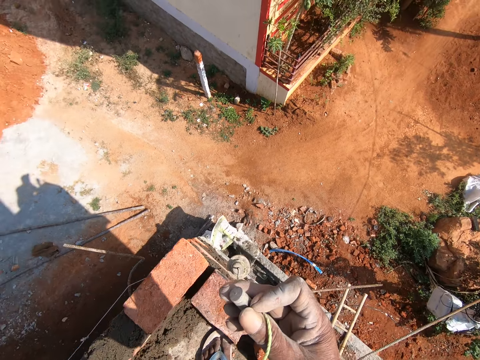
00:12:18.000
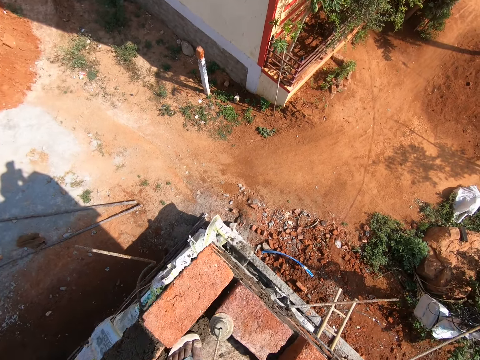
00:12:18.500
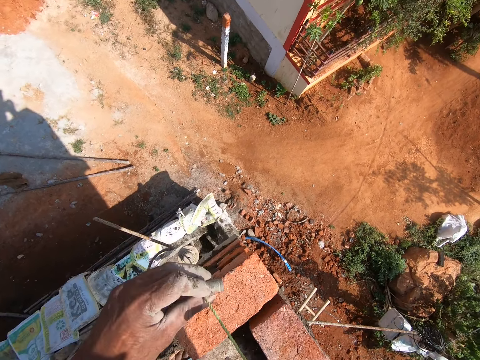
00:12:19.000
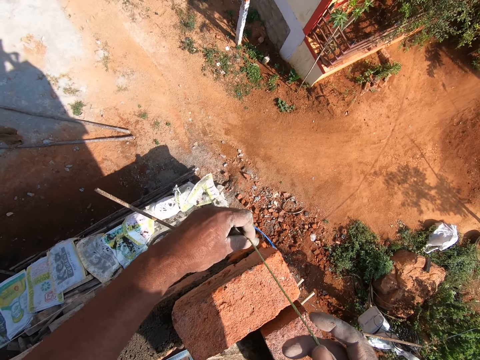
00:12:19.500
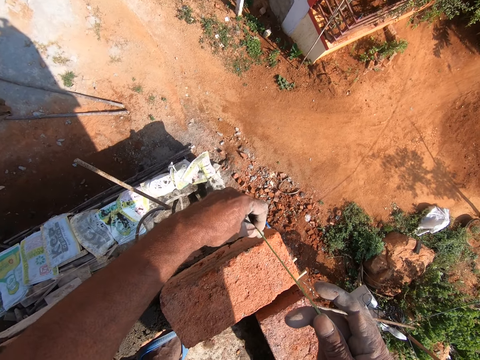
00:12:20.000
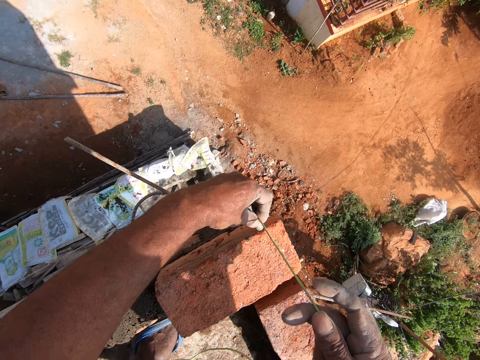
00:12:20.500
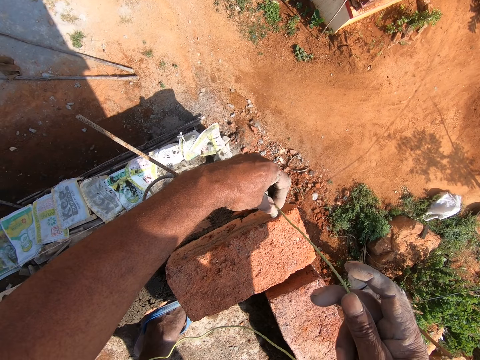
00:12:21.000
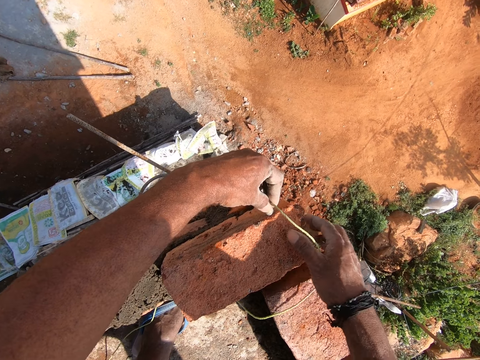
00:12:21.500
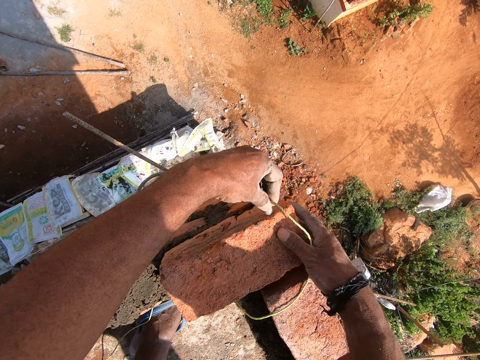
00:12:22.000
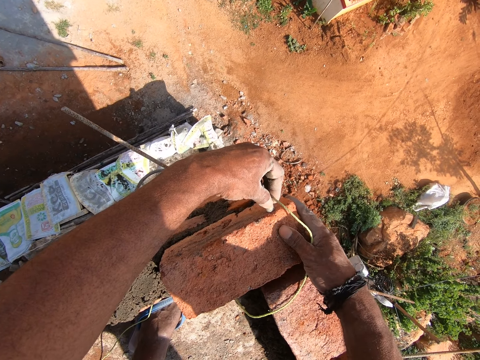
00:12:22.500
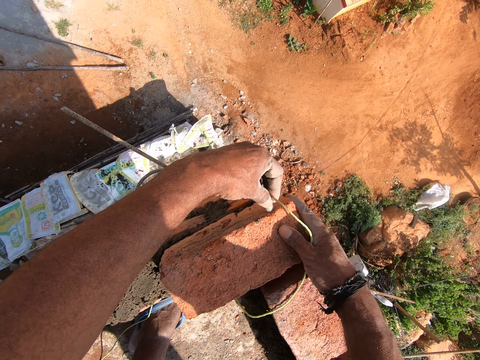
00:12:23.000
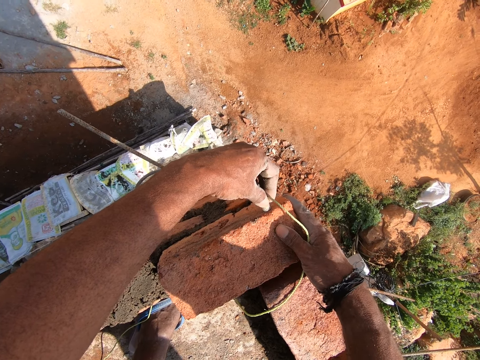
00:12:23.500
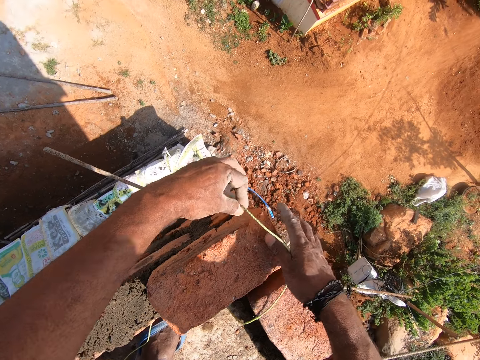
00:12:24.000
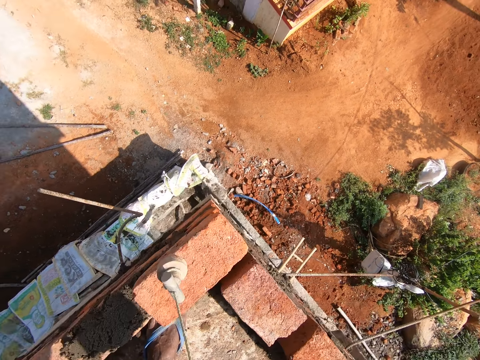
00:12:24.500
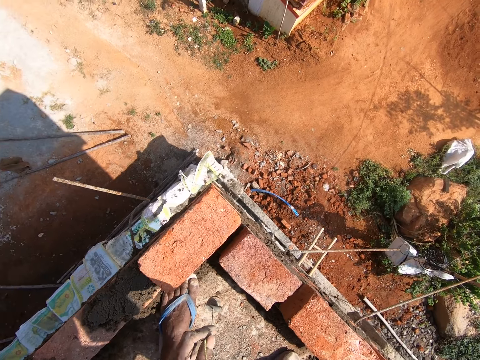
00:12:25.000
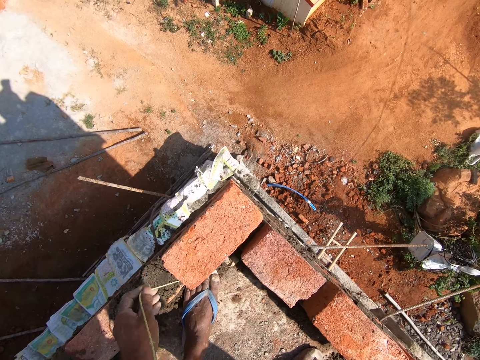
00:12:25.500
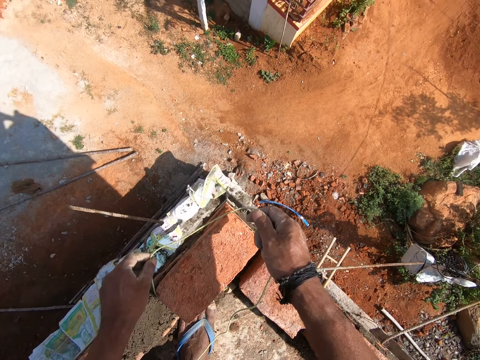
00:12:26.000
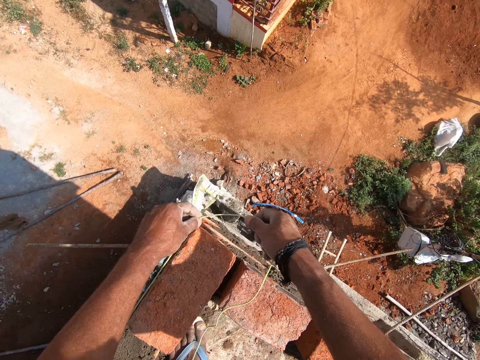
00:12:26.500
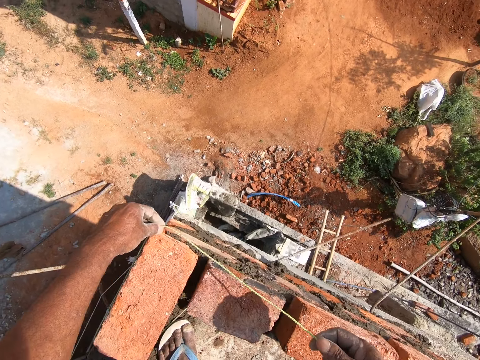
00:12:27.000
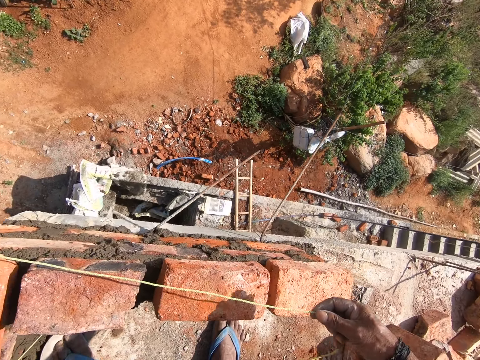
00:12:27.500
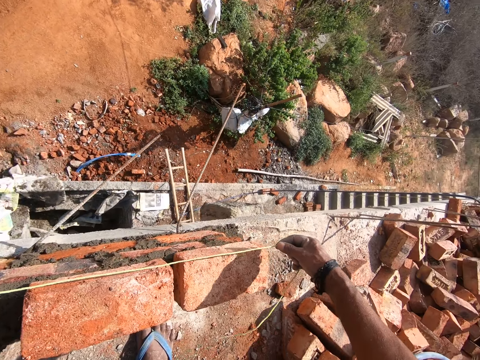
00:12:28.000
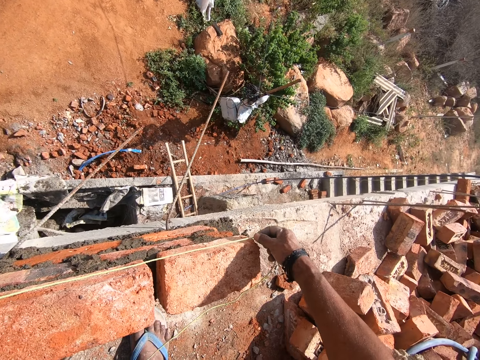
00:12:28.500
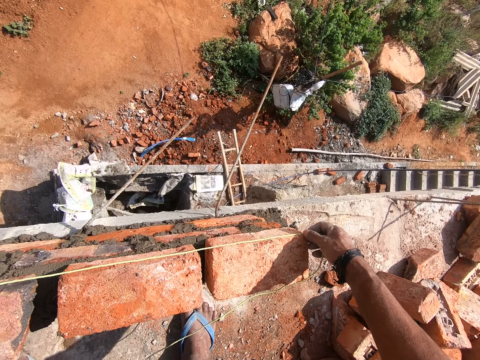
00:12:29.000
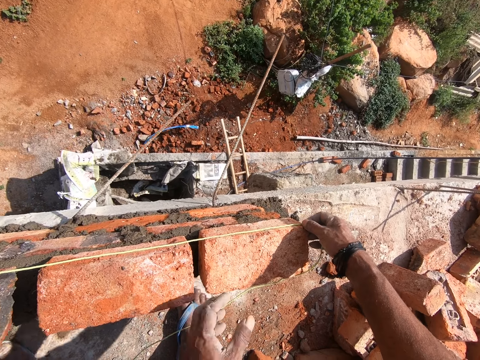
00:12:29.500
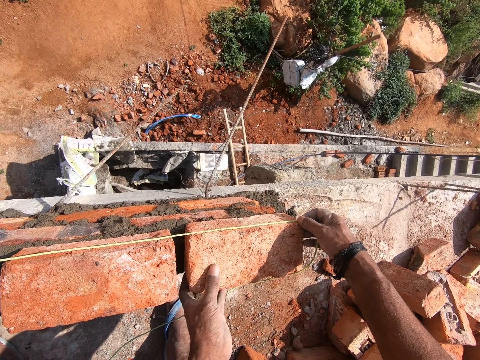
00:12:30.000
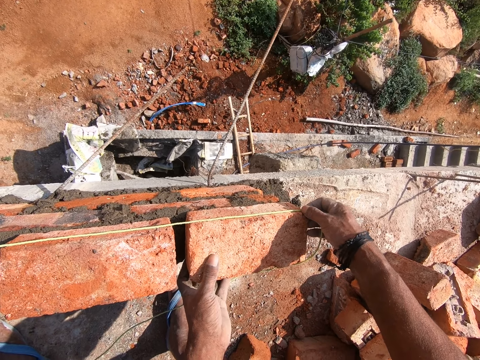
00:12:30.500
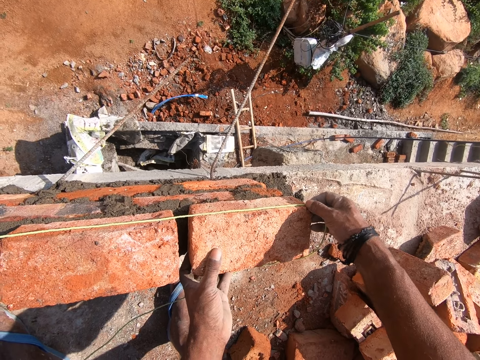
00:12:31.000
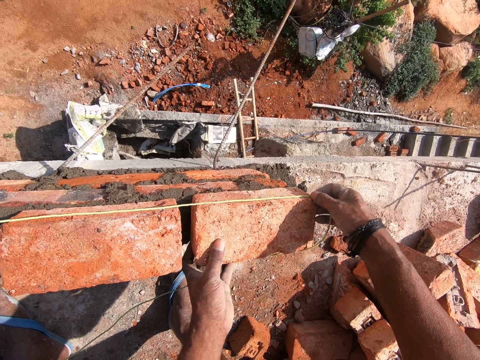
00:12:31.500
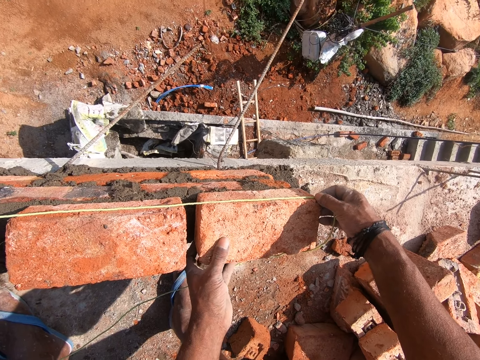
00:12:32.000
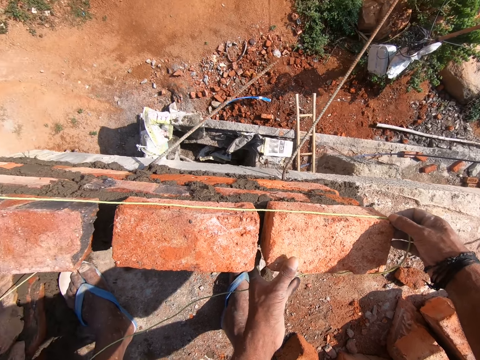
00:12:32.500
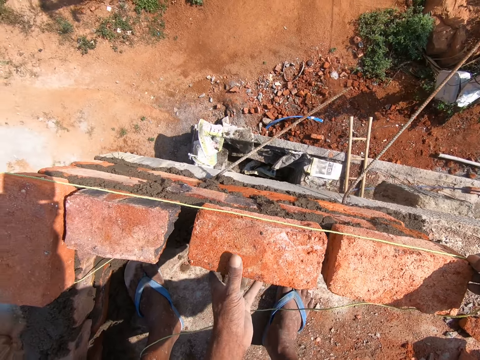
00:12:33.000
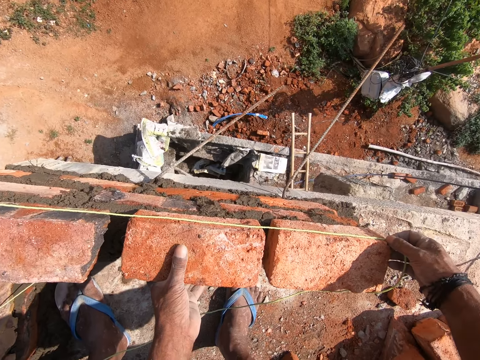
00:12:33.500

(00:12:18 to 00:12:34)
The camera wearer measures the bricks. They tie the plumb bob around the bricks. They touch the rope. They measure the bricks. They adjust the bricks. They touch the rope.

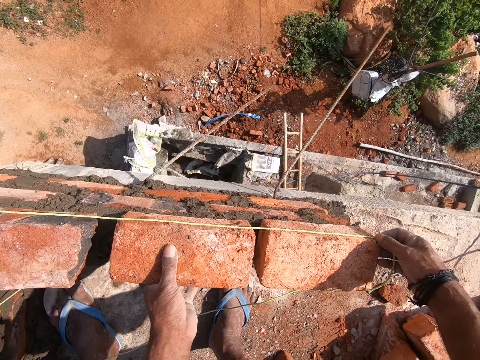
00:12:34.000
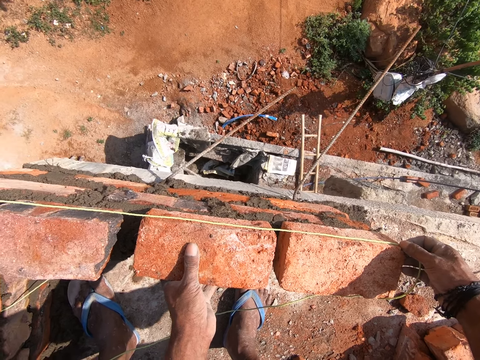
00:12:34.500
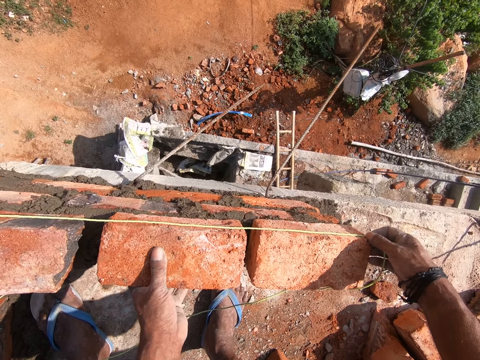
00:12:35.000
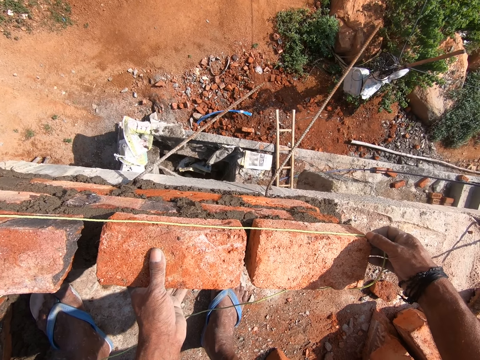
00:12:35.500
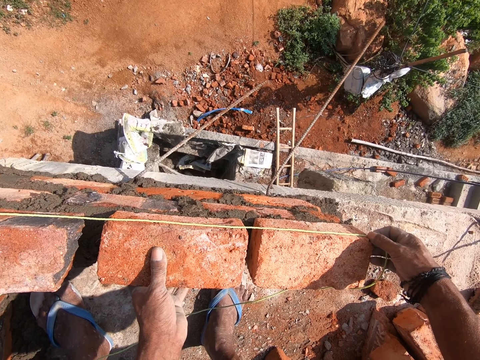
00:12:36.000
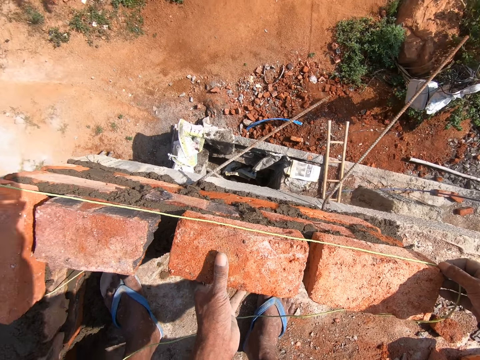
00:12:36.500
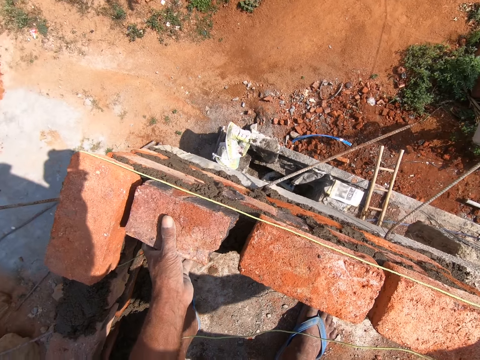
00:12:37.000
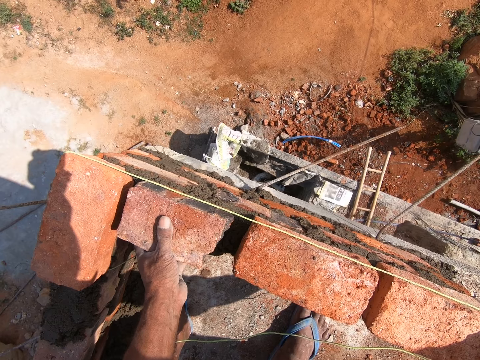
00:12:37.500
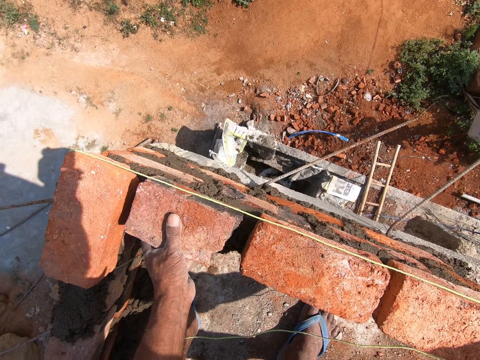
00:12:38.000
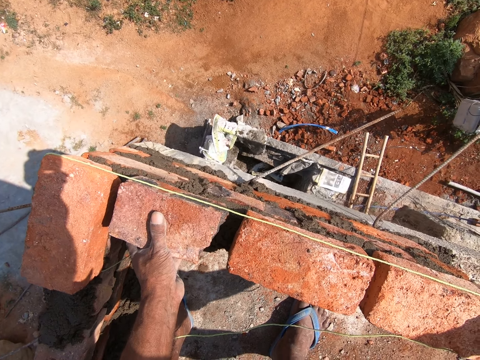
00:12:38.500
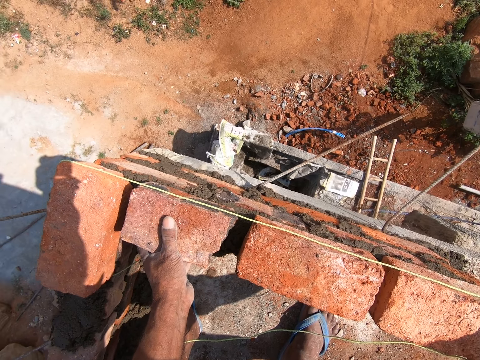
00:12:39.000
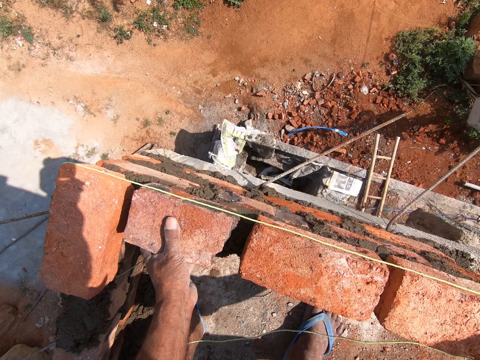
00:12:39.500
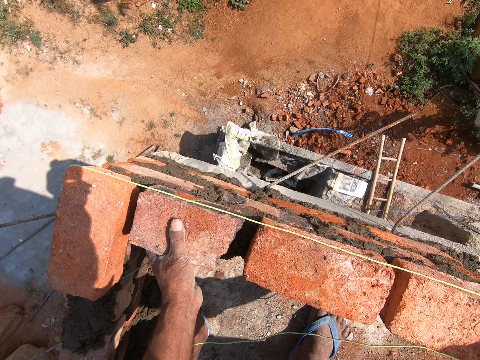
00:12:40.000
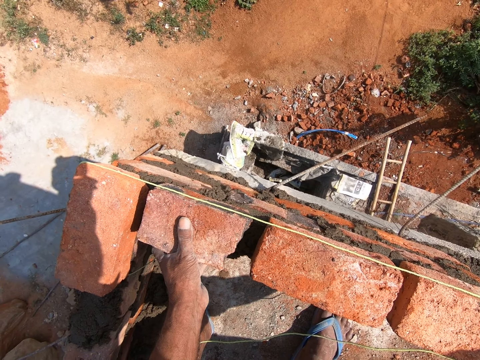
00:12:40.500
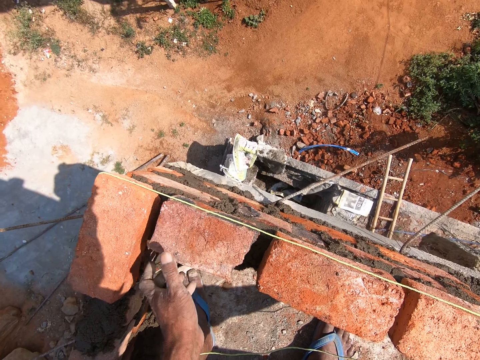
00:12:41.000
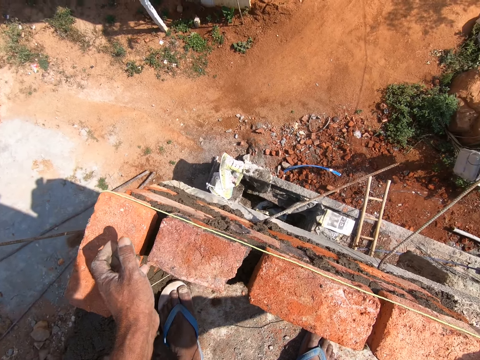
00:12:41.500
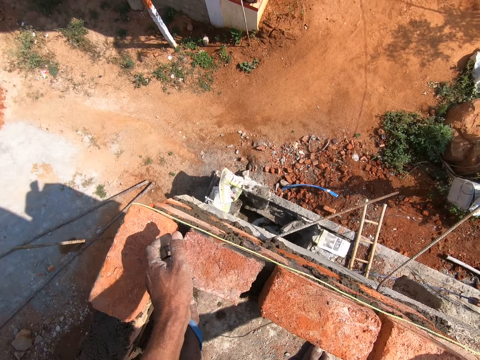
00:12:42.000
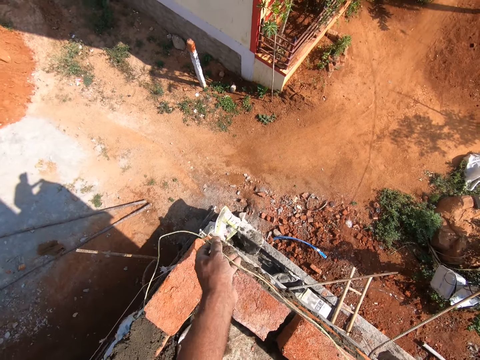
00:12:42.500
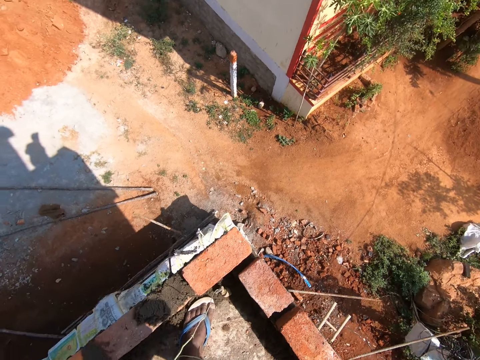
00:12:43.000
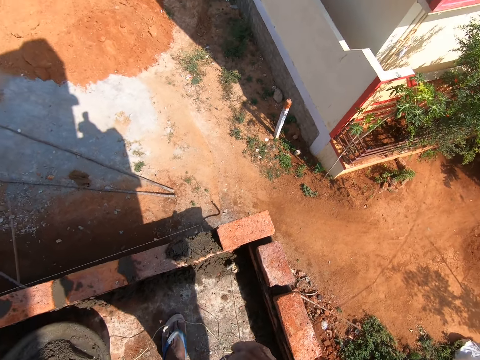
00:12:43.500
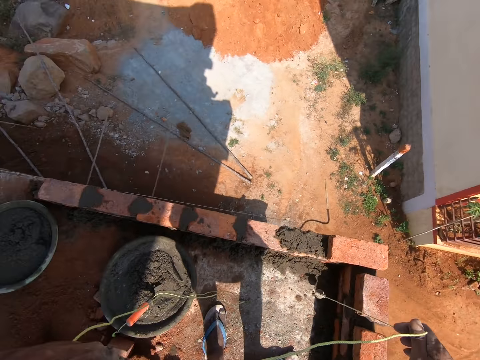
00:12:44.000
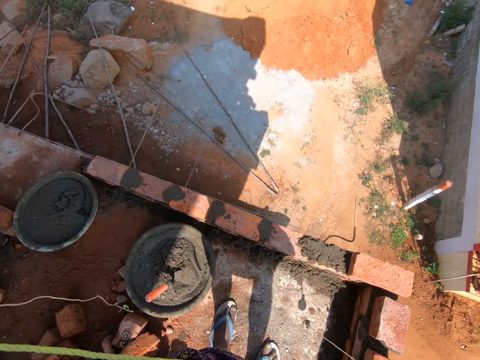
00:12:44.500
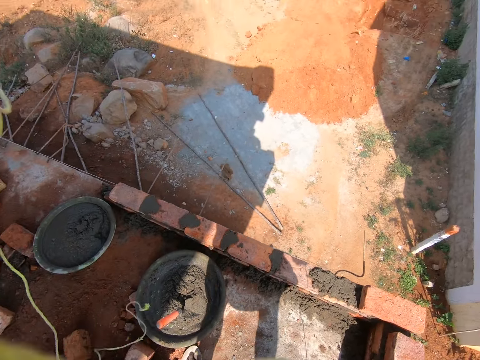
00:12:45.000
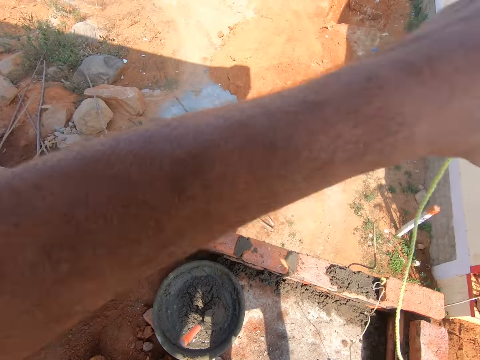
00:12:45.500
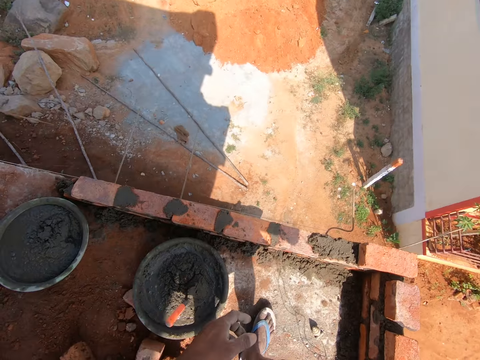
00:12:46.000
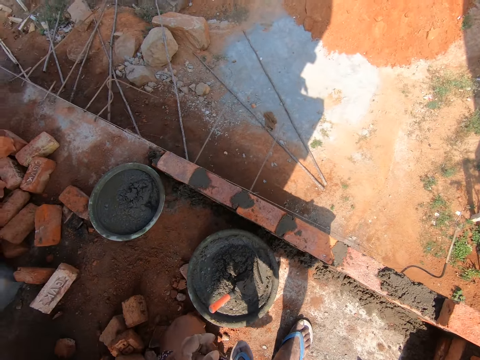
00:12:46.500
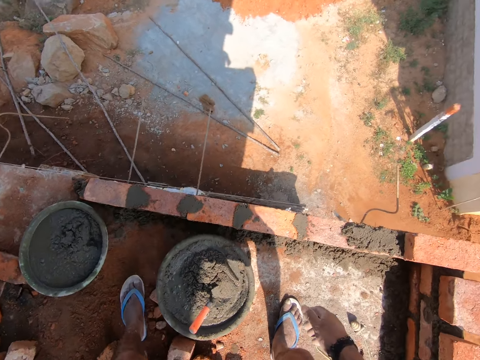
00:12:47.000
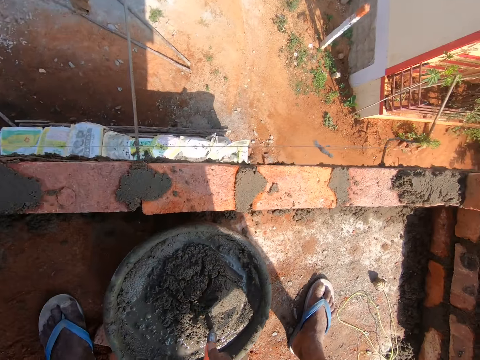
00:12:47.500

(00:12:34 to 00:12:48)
The camera wearer touches the bricks. They measure the bricks. They touch the rope. They remove the plumb bob from the bricks. They drop the plumb bob.
